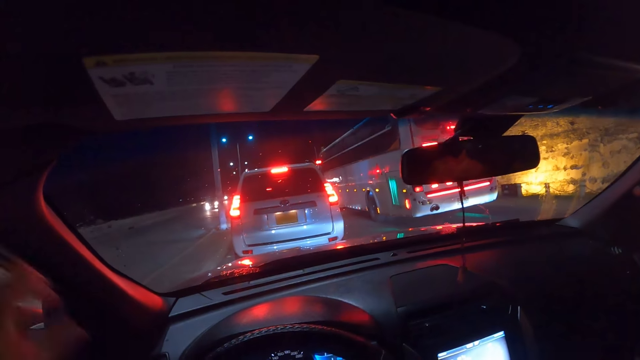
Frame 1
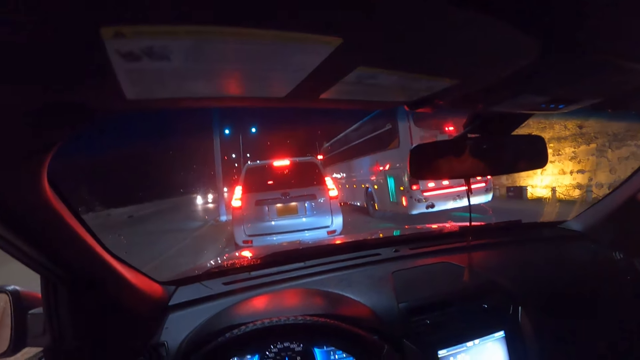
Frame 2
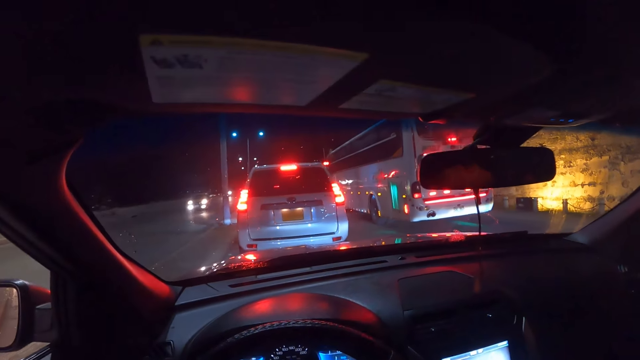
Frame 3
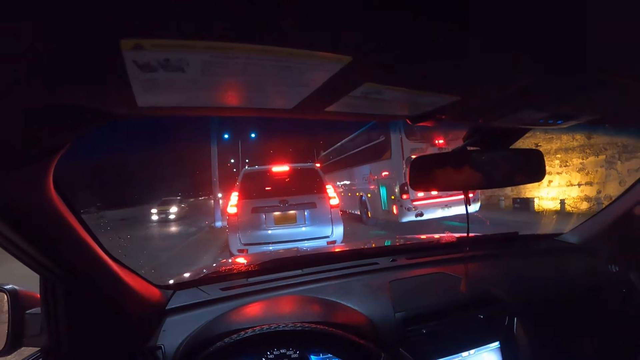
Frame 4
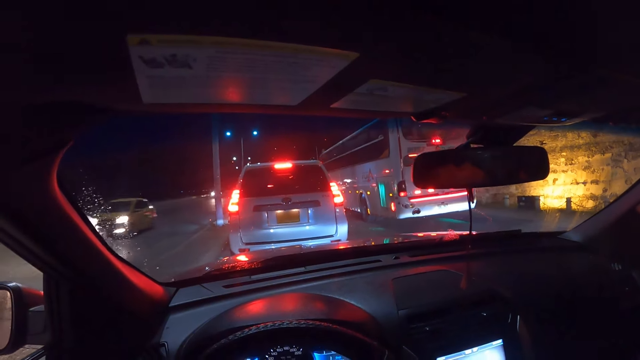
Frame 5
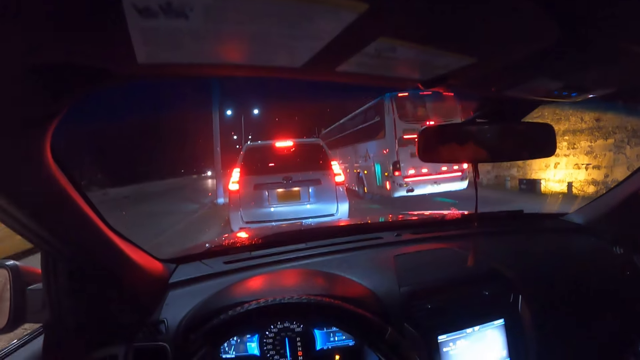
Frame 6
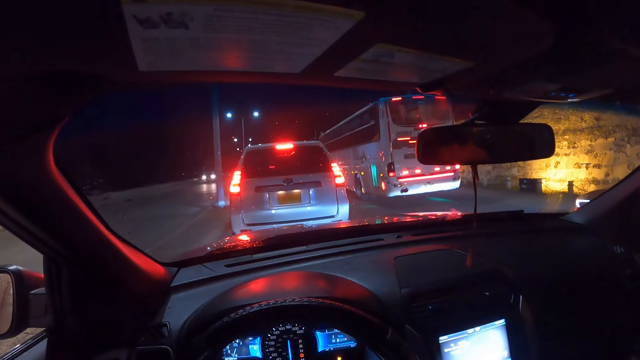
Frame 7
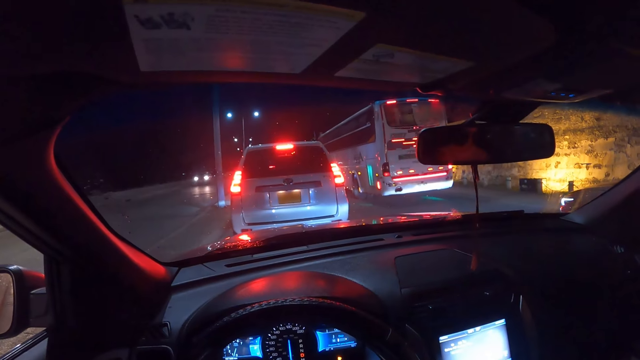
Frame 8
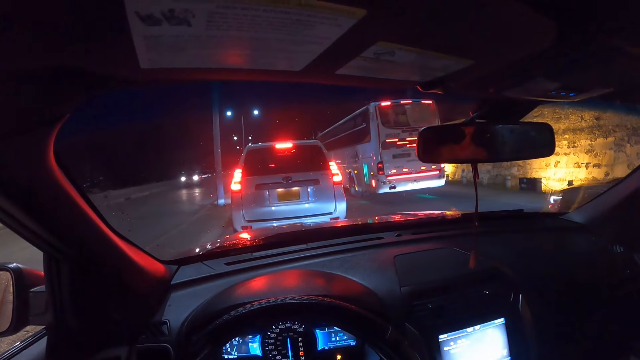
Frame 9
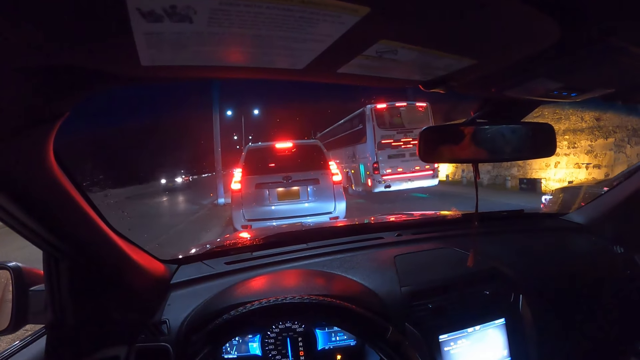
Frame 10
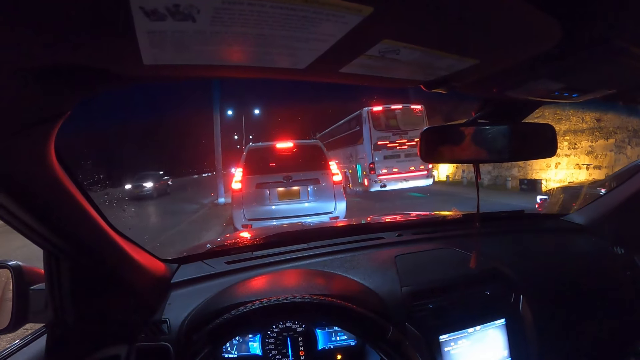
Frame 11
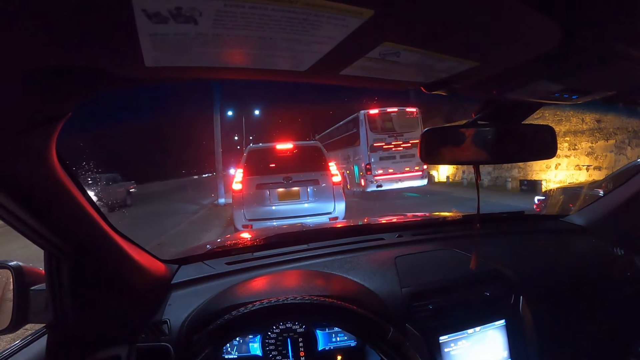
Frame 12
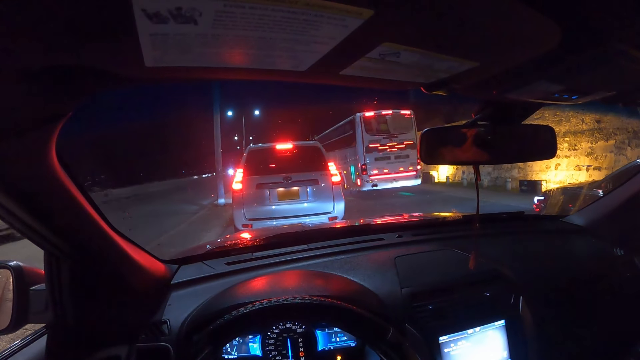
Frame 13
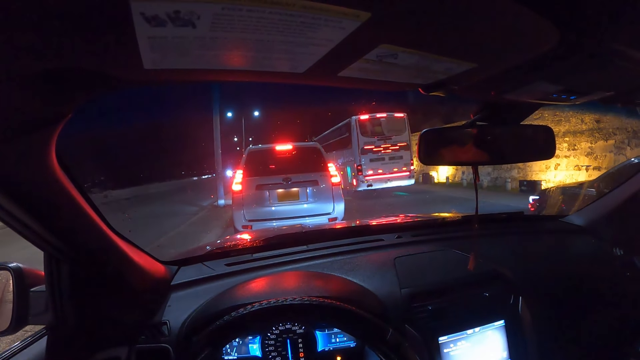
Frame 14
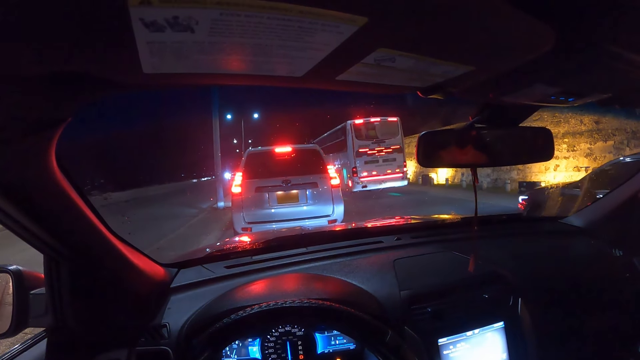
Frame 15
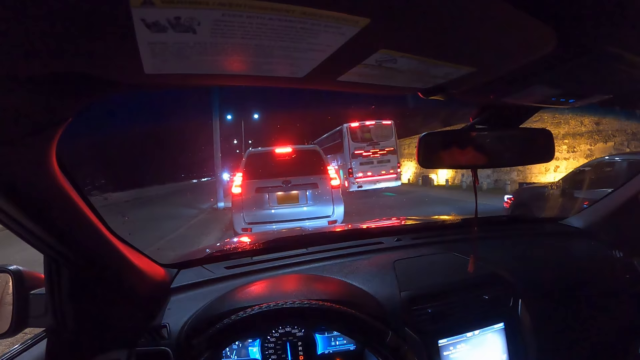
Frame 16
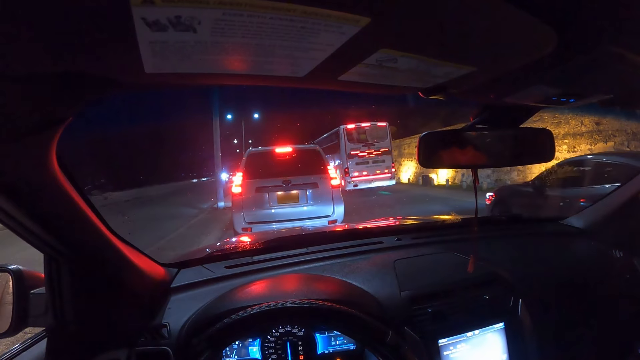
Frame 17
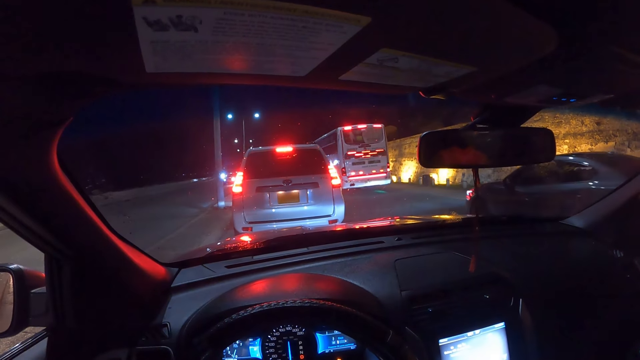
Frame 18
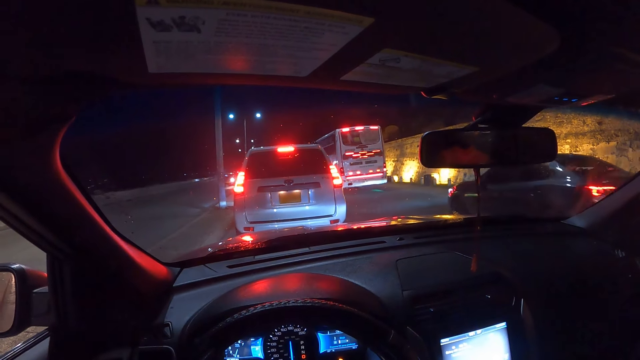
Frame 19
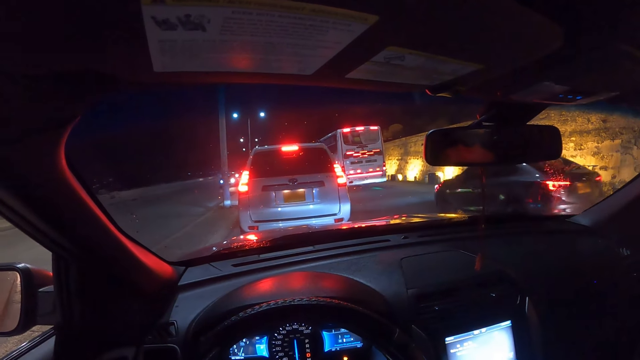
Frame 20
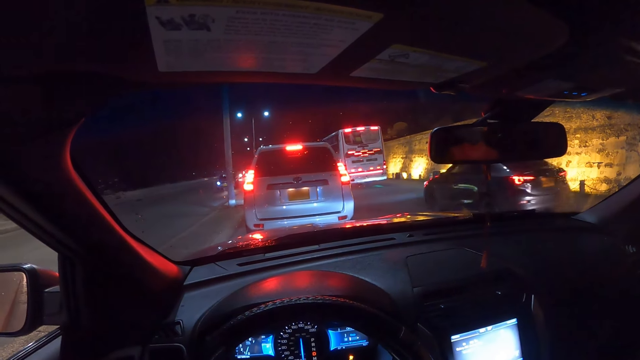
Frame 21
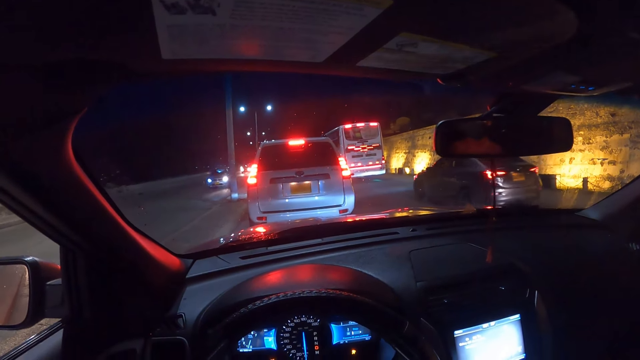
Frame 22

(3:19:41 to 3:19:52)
The camera wearer raises a hand, stops a car and looks around. A car drives past the camera wearer. A car drives past them repeatedly.

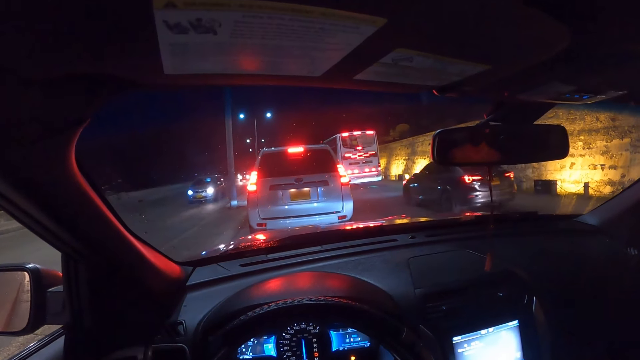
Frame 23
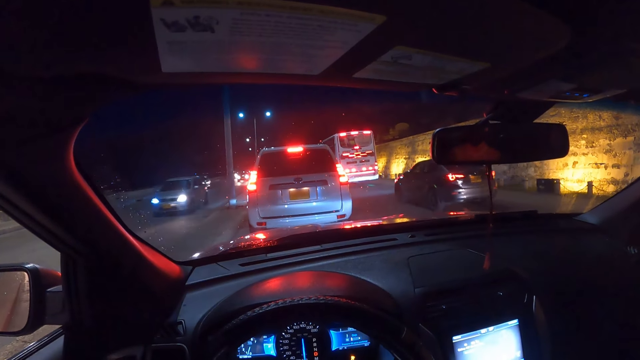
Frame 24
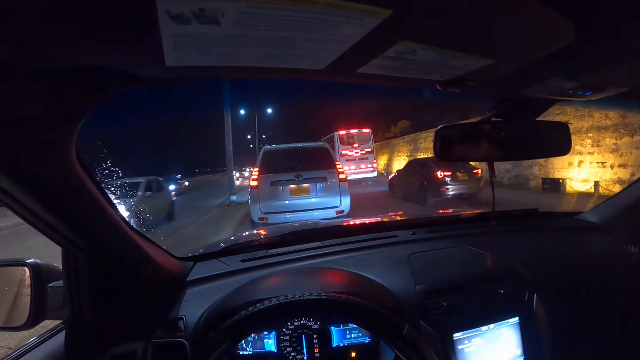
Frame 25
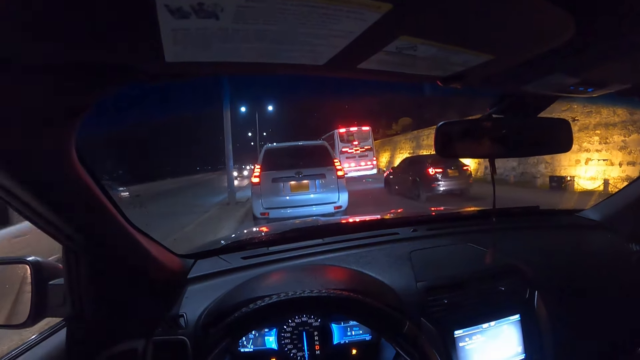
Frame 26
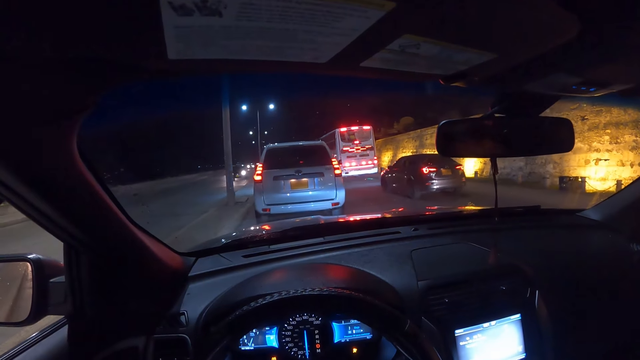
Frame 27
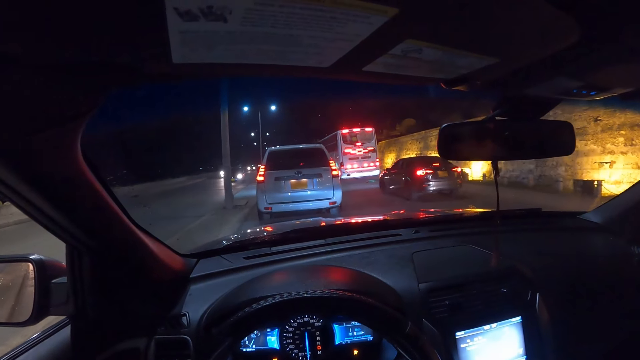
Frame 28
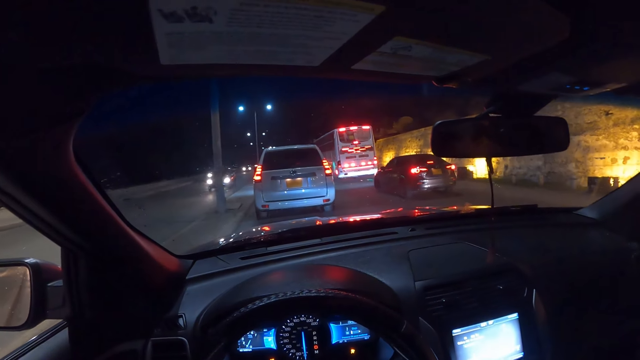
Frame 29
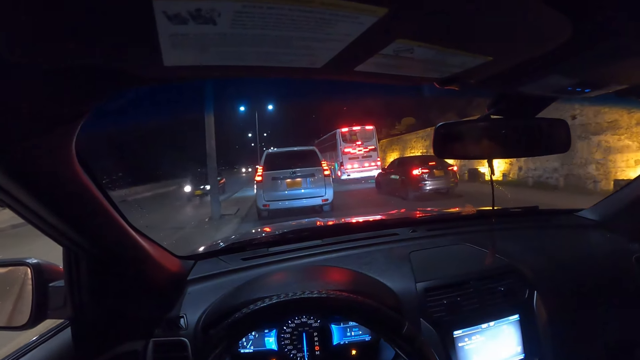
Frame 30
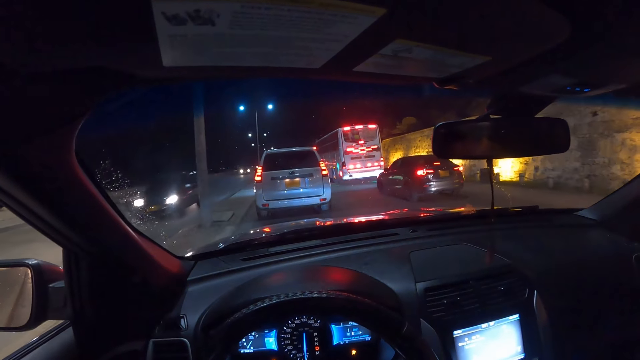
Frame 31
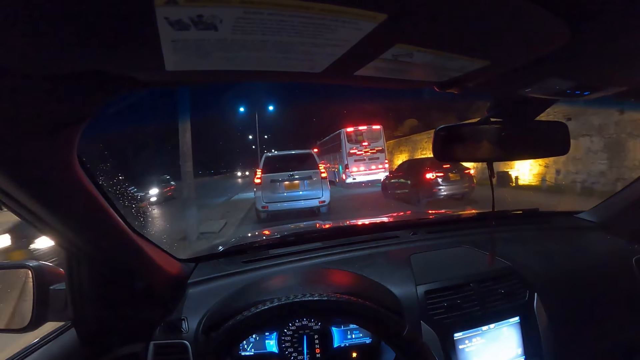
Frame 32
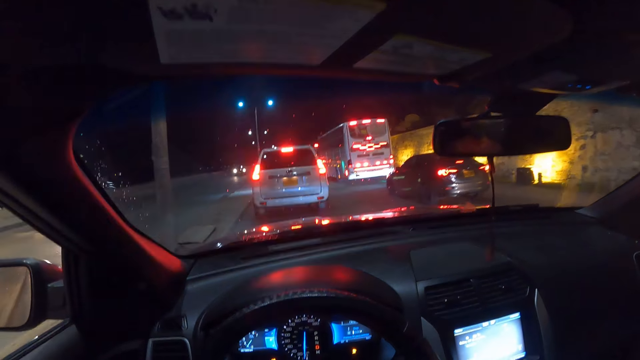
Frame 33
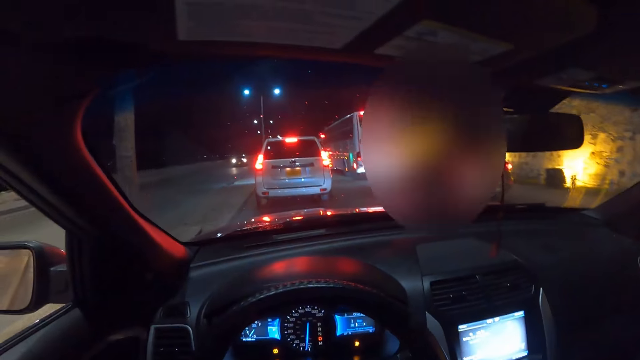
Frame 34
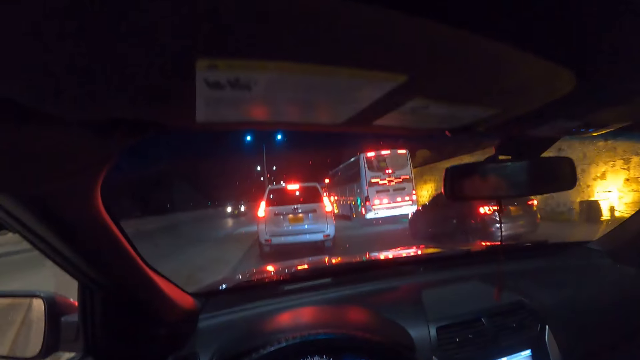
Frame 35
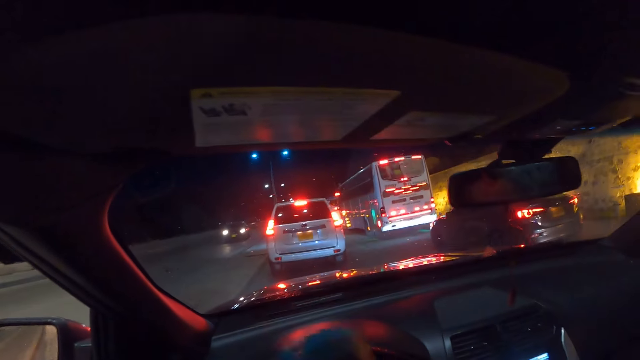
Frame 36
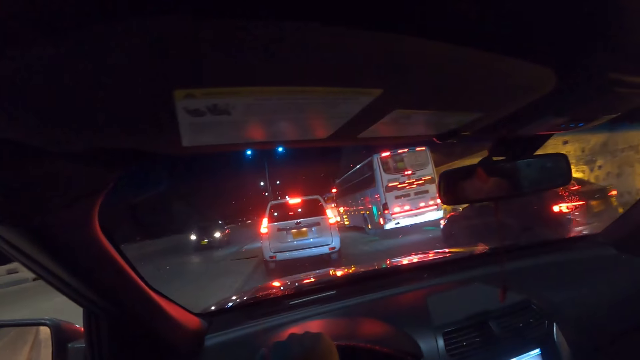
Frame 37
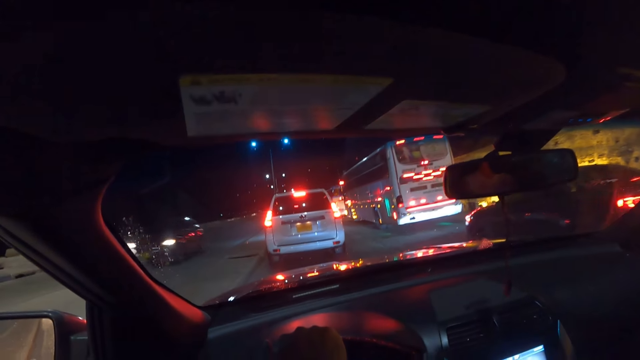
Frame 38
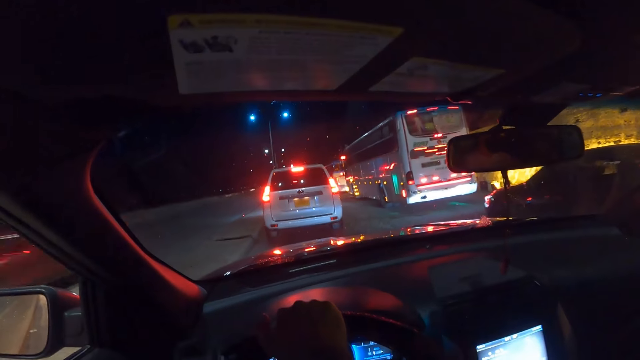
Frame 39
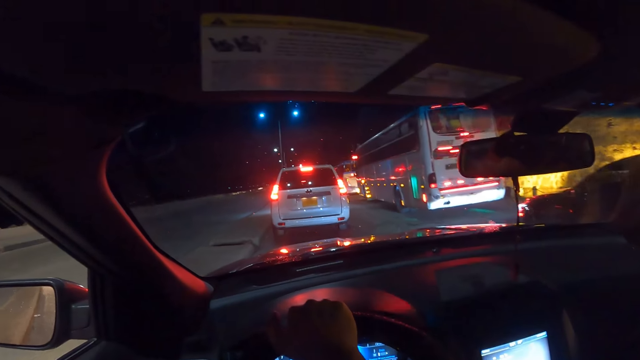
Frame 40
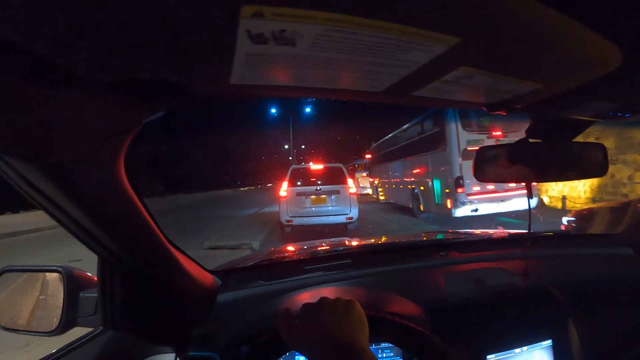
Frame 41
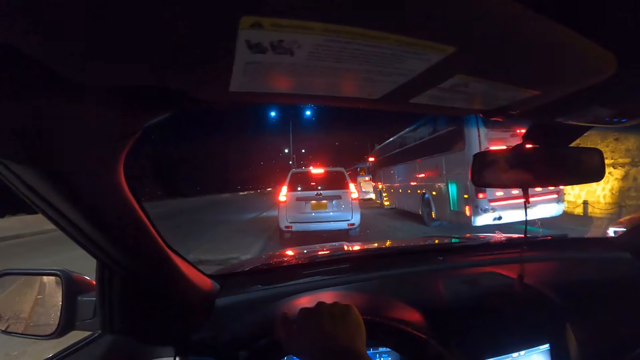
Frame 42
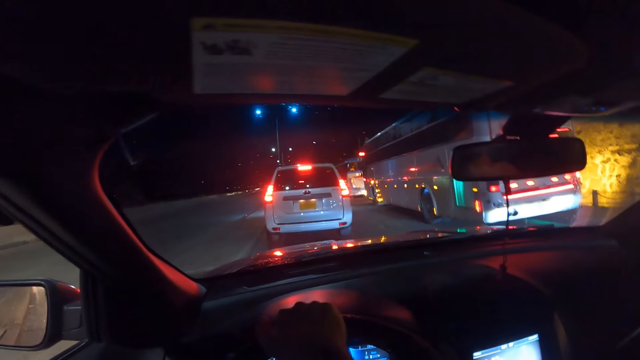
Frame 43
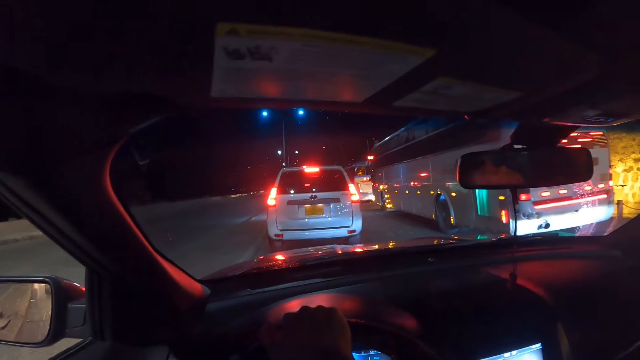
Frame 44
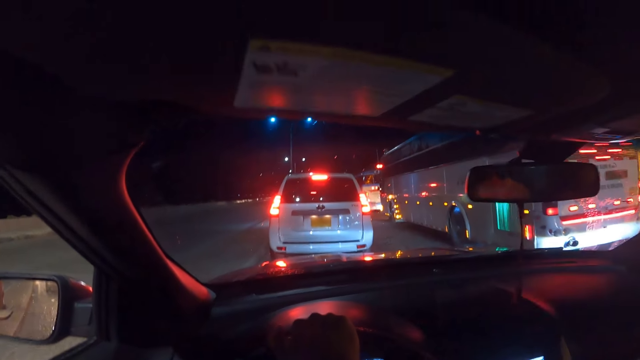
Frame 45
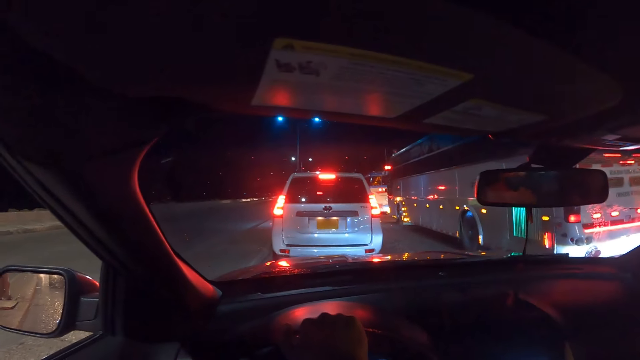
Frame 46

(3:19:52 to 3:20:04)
A car drives past the camera wearer. A car drives past them again. The camera wearer drives a car on the road. A car drives past them. A car drives past them again.
